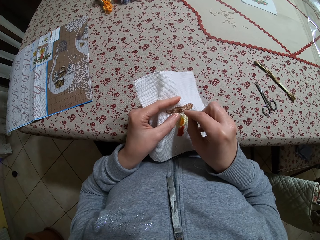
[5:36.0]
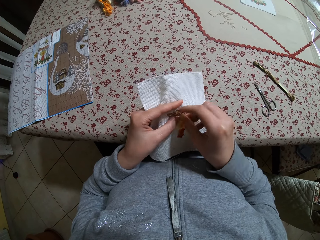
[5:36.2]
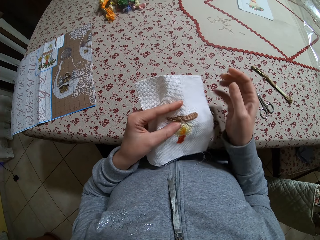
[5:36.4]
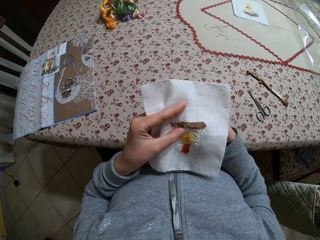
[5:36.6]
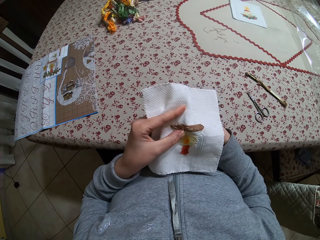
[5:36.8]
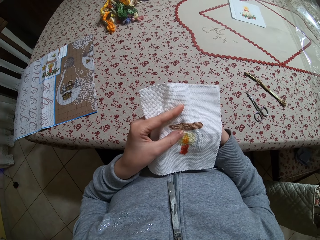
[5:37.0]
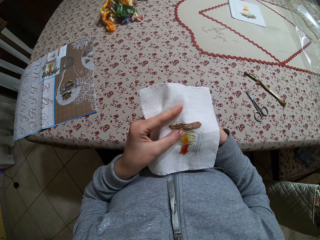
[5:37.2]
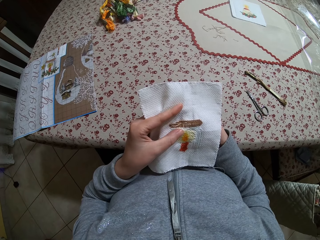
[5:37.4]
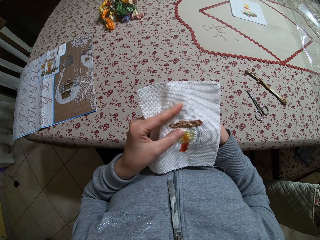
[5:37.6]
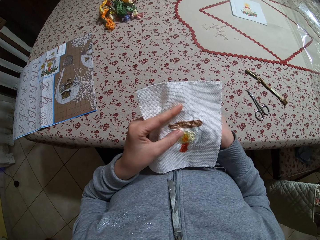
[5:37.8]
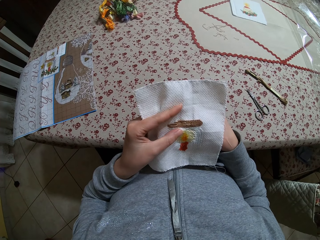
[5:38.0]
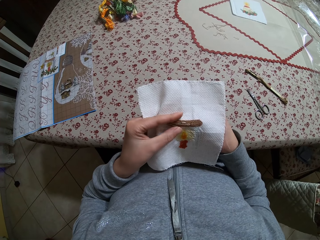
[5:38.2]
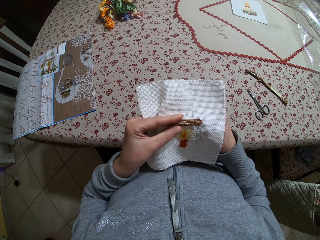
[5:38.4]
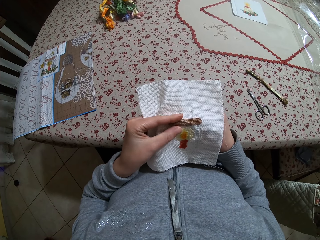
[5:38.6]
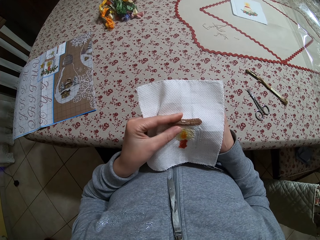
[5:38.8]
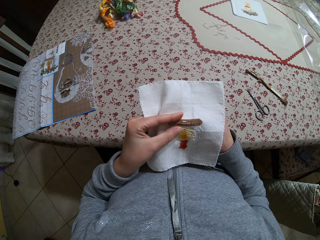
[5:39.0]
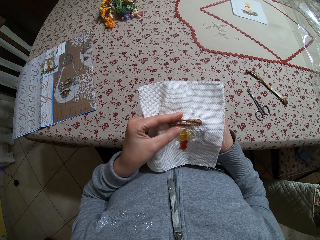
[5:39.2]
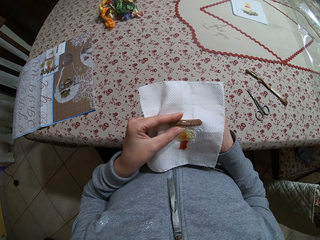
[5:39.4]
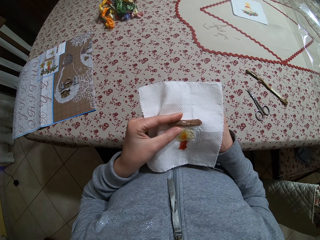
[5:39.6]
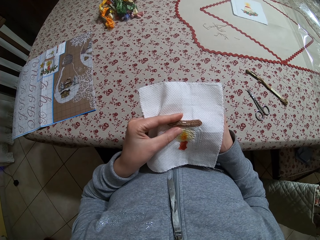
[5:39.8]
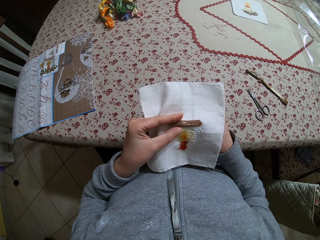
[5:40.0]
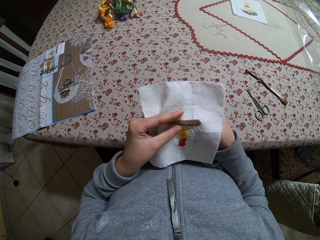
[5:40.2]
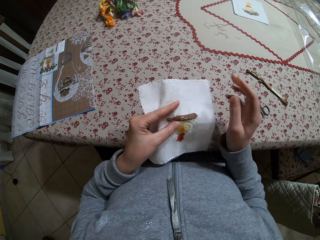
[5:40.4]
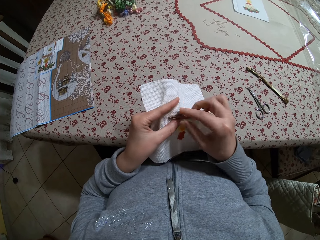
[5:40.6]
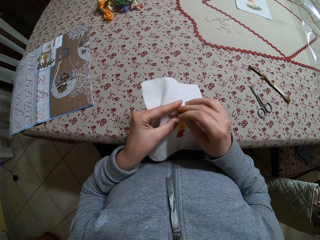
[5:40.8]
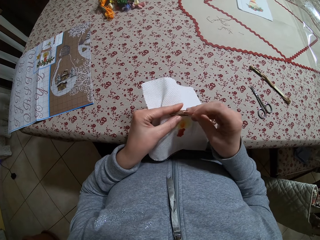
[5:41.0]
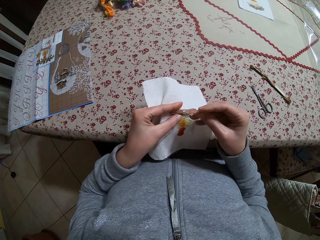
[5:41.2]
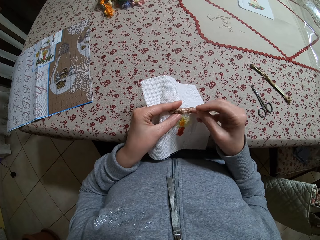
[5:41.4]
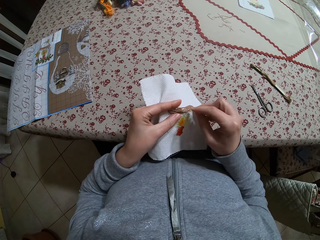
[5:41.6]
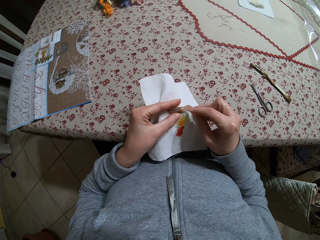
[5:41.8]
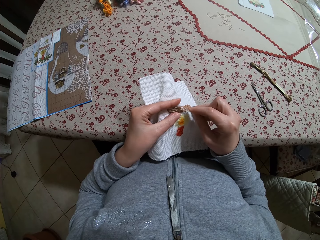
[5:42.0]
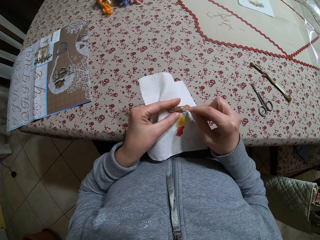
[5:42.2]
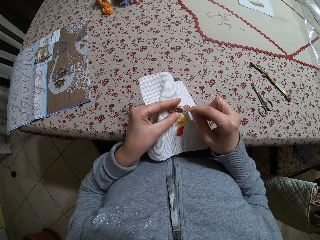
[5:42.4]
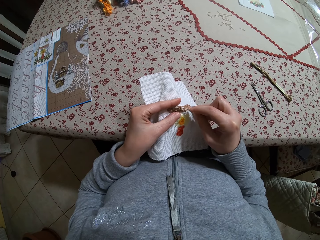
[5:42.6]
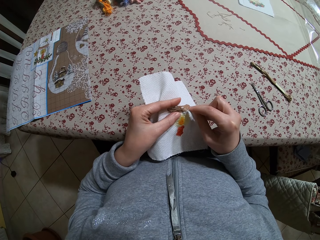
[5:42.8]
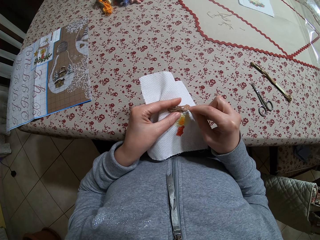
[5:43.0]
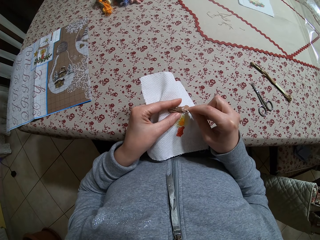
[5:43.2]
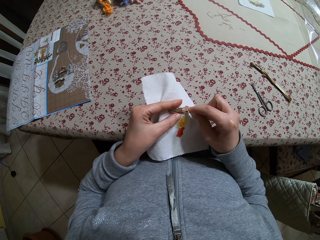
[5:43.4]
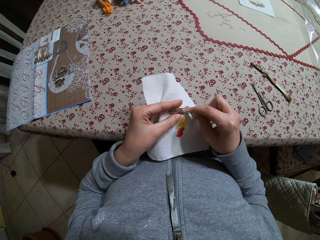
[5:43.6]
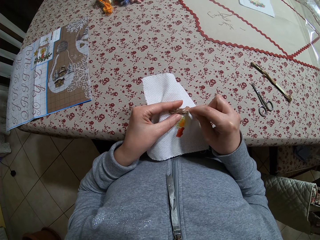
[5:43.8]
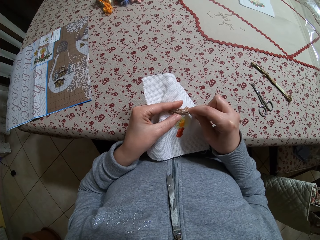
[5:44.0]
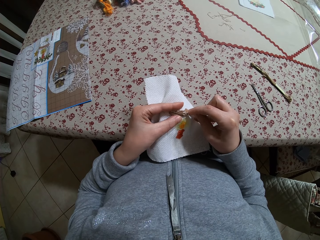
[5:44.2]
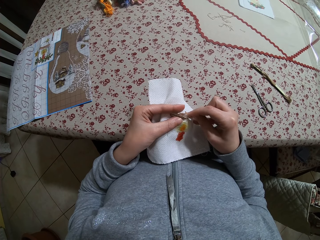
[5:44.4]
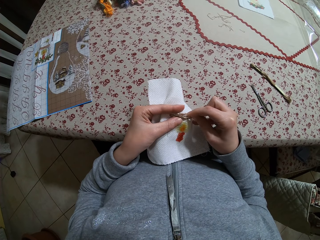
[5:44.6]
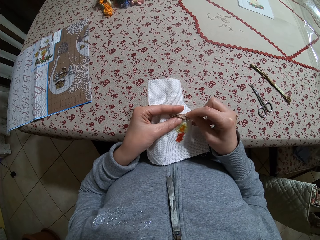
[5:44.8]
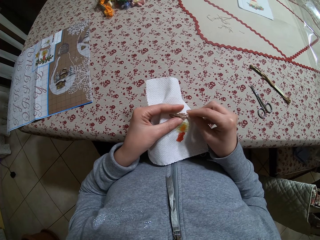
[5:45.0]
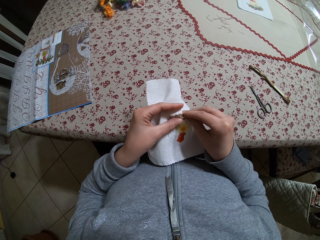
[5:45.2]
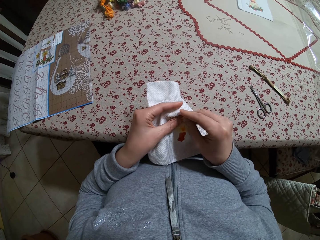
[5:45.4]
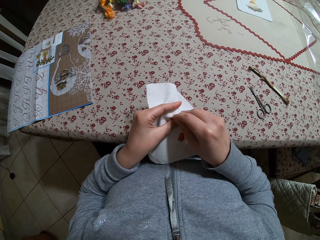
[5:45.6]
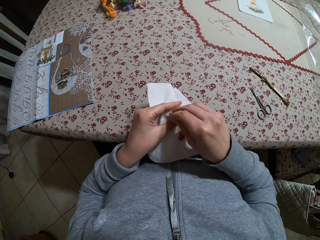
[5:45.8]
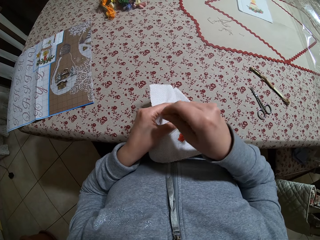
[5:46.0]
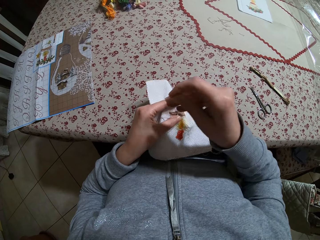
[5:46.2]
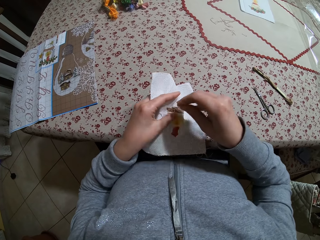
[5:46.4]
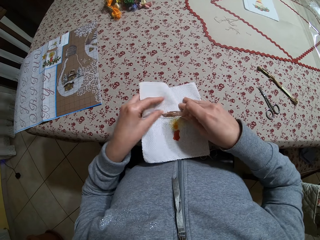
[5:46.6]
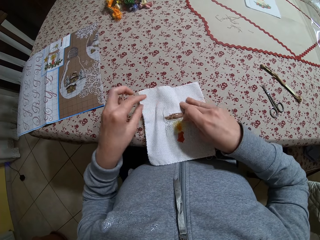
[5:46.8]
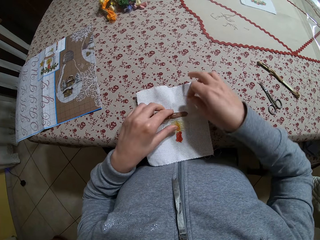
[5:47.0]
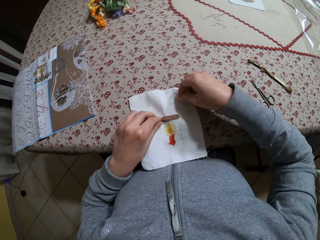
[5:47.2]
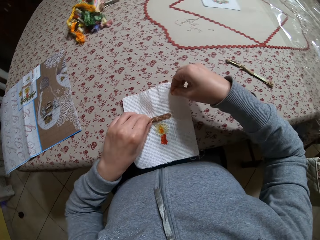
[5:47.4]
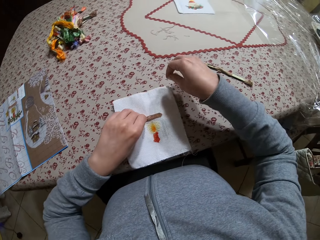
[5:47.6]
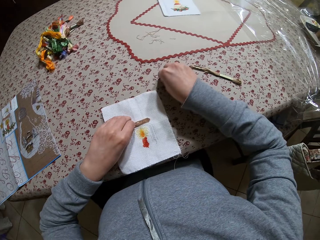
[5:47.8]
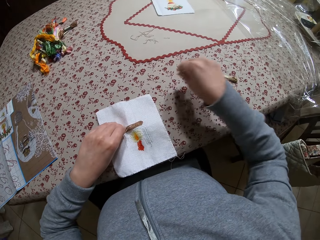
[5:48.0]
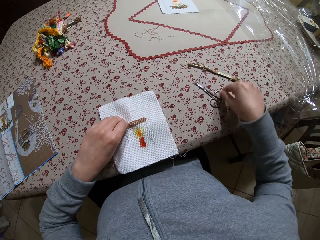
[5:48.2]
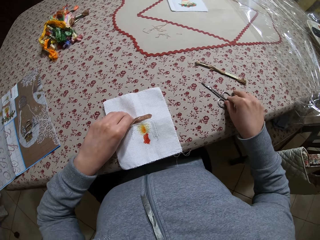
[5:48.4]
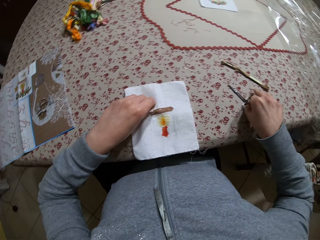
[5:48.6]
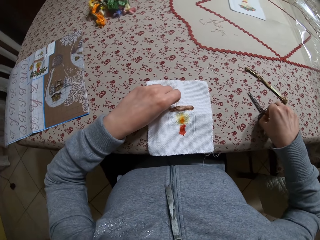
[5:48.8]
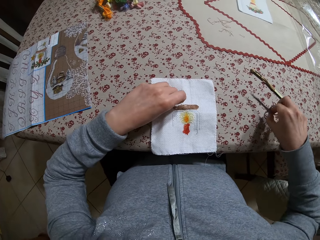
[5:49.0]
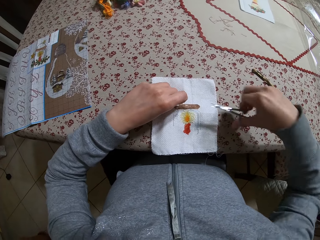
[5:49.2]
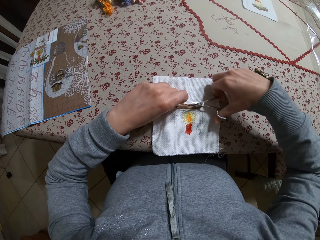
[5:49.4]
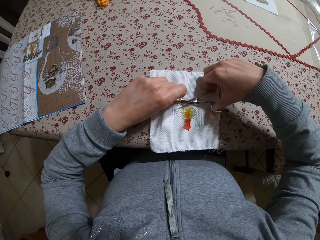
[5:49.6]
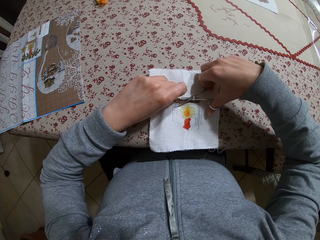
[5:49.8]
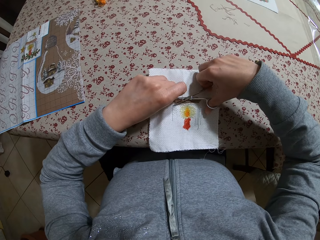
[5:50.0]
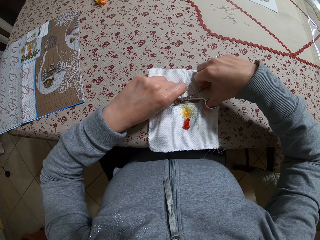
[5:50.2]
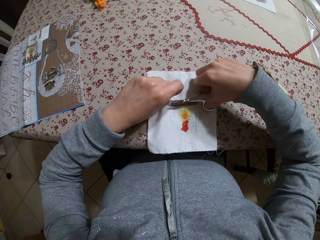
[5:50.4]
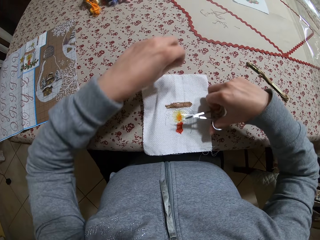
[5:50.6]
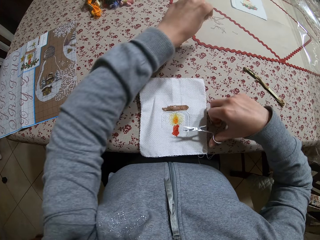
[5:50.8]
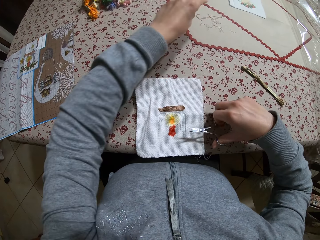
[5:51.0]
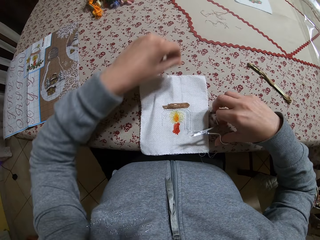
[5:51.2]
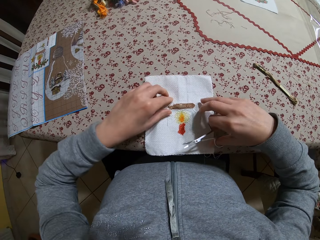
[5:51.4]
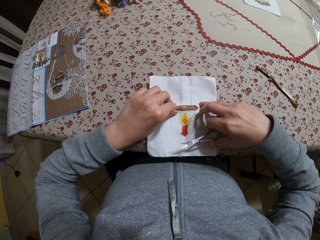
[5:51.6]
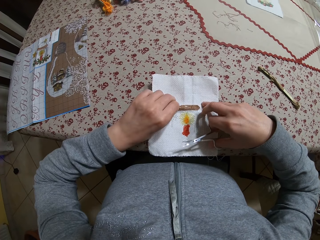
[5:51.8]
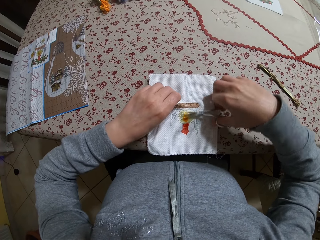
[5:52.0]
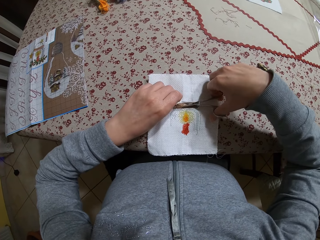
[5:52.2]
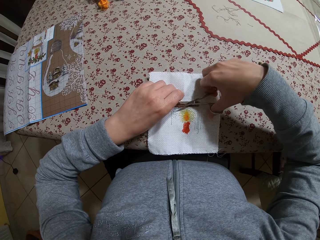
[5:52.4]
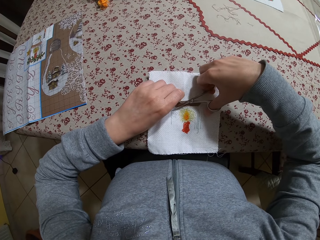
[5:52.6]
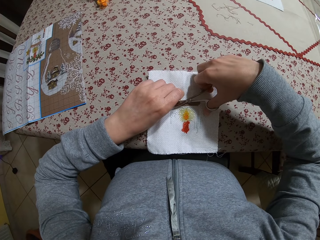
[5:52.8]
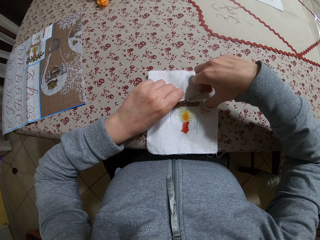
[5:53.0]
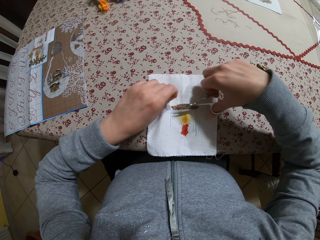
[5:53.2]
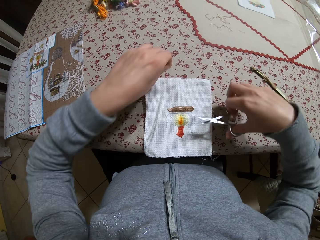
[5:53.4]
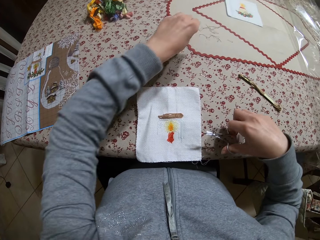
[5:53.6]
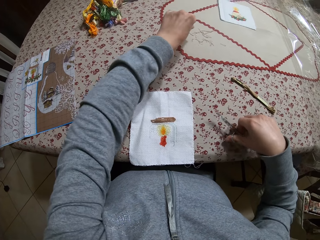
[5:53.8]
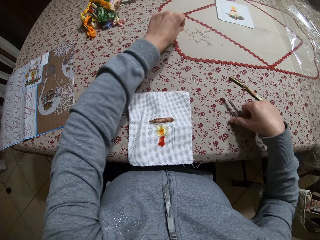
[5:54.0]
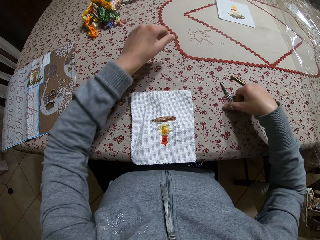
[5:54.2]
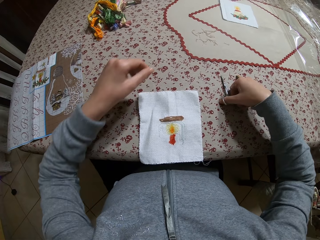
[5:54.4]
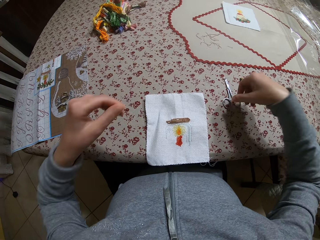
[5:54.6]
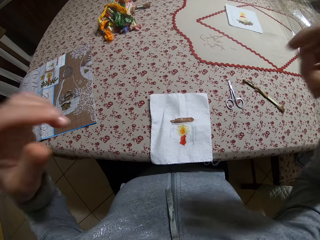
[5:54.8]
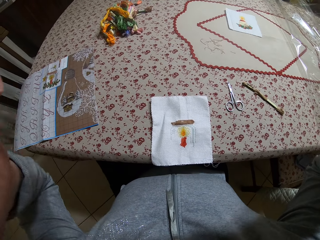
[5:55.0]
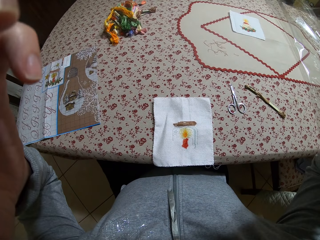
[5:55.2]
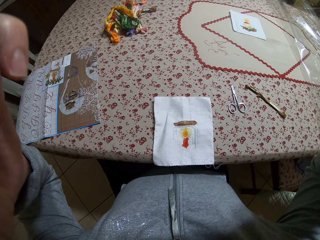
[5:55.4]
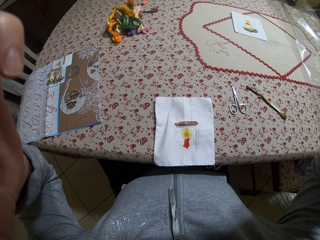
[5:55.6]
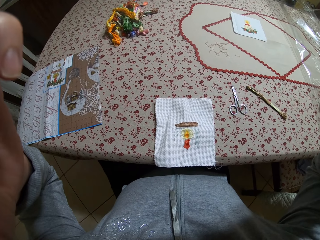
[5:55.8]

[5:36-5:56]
The camera wearer sews a cloth with a needle. They place the piece of white cloth on the table with her hands. They adjust the piece of white cloth on the table with her right hand. They place the needle on the table with her right hand. They pick up a pair of scissors from the table with her right hand. They cut the thread in her left hand with the scissors in her right hand. They drop a string of thread on the table with her left hand. They hold the thread in the piece of white cloth with her left hand. They hold down the piece of white cloth on the table with her right hand. They cut the thread in her left hand with the scissors in her right hand. They drop a string of thread on the table with her left hand. They place the scissors on the table with her right hand. They raise his hands.
